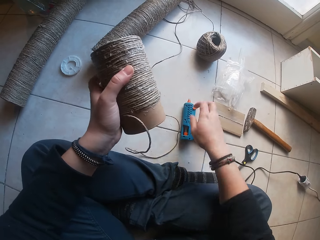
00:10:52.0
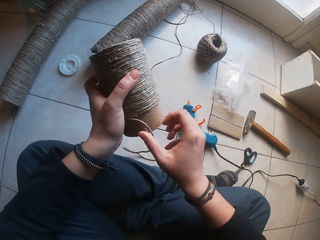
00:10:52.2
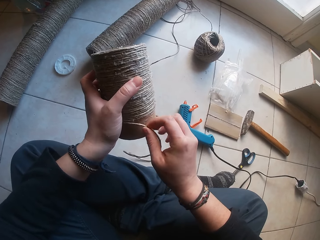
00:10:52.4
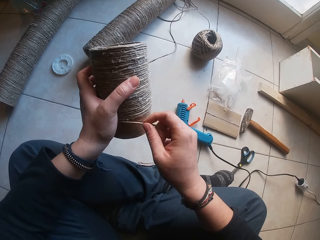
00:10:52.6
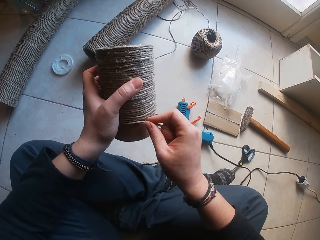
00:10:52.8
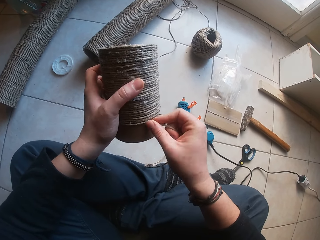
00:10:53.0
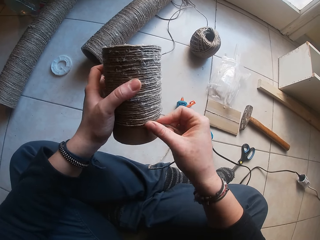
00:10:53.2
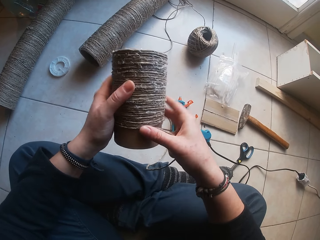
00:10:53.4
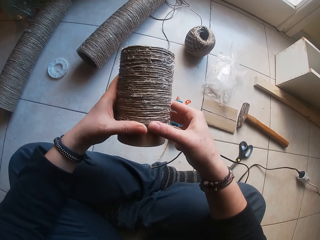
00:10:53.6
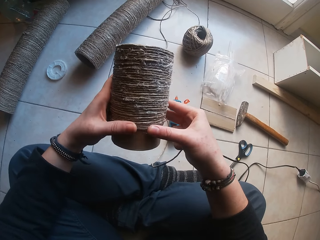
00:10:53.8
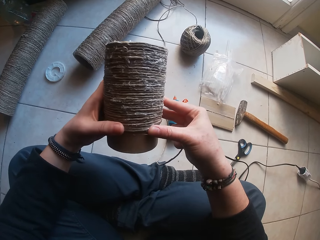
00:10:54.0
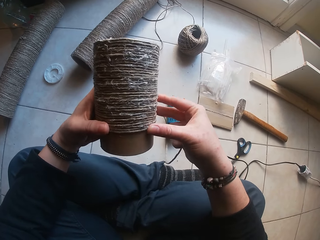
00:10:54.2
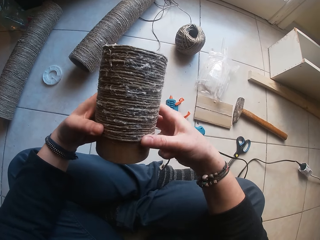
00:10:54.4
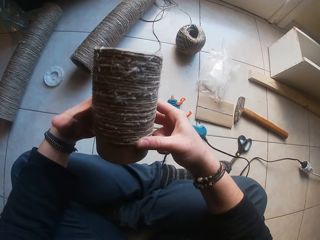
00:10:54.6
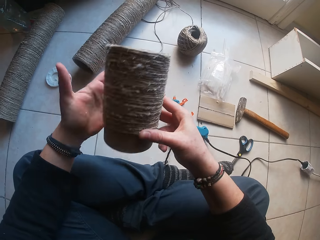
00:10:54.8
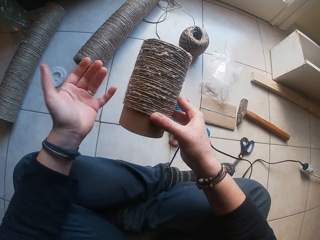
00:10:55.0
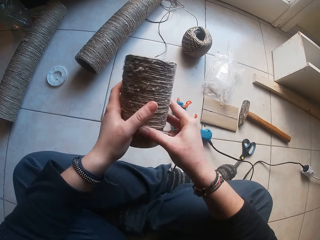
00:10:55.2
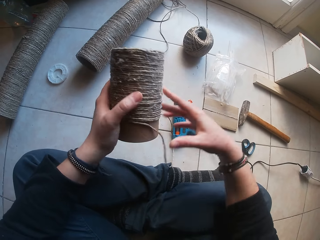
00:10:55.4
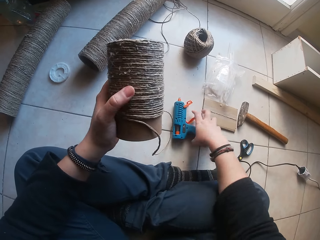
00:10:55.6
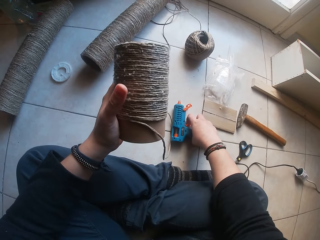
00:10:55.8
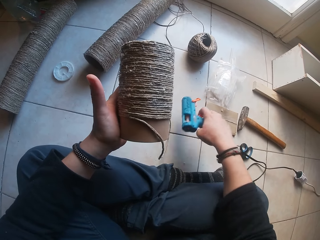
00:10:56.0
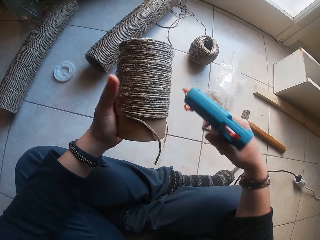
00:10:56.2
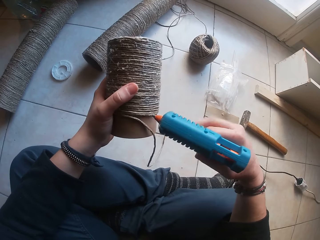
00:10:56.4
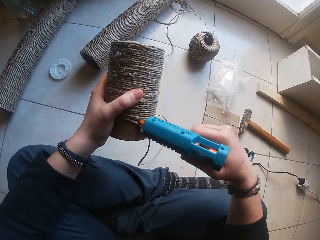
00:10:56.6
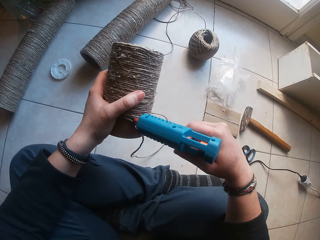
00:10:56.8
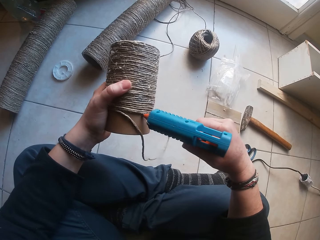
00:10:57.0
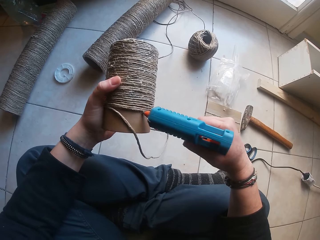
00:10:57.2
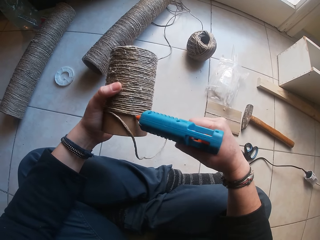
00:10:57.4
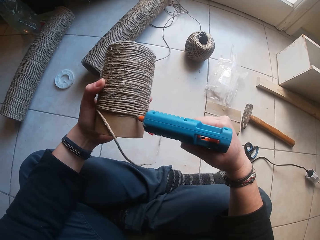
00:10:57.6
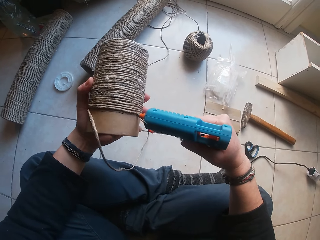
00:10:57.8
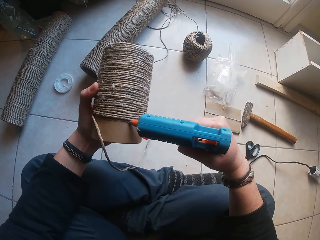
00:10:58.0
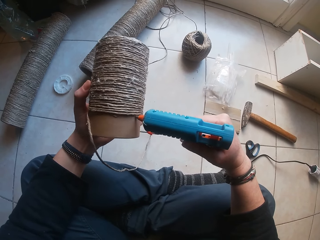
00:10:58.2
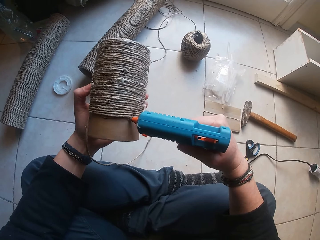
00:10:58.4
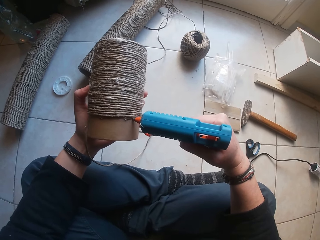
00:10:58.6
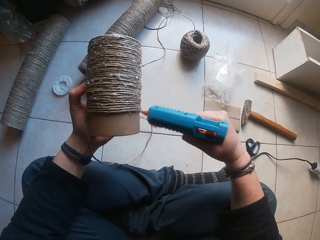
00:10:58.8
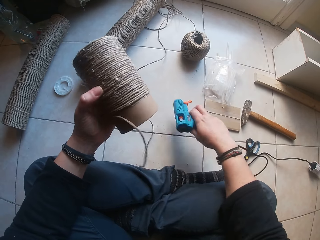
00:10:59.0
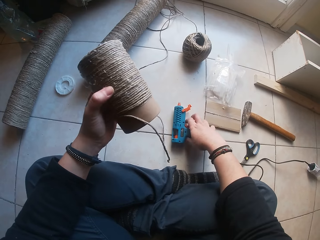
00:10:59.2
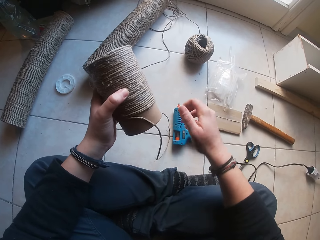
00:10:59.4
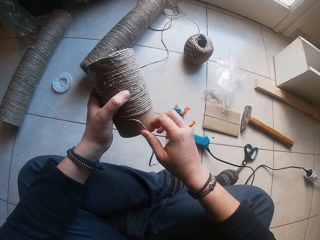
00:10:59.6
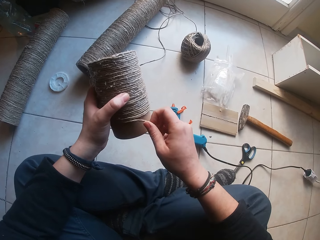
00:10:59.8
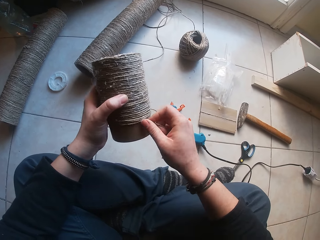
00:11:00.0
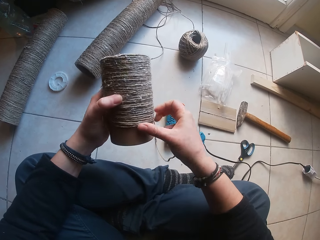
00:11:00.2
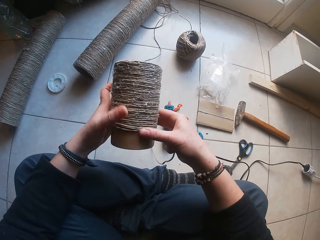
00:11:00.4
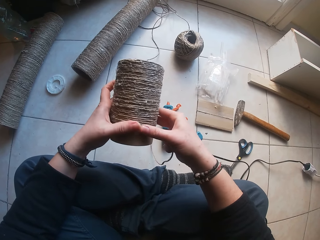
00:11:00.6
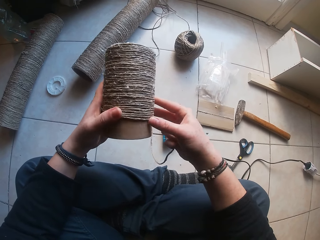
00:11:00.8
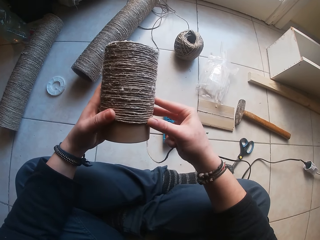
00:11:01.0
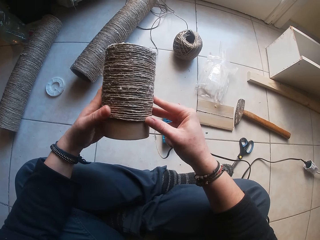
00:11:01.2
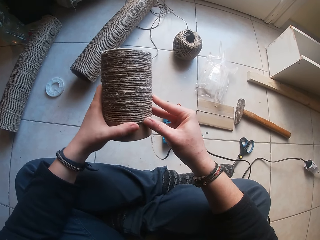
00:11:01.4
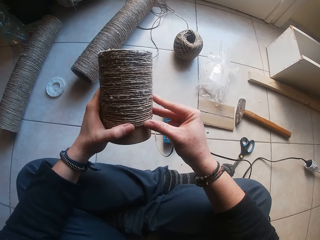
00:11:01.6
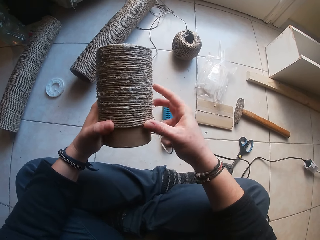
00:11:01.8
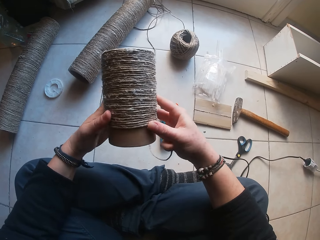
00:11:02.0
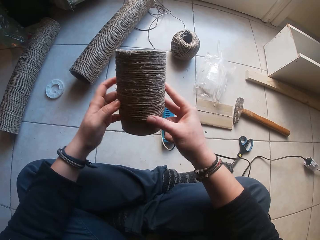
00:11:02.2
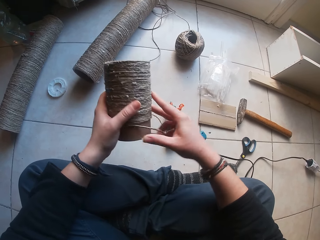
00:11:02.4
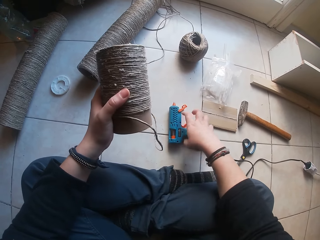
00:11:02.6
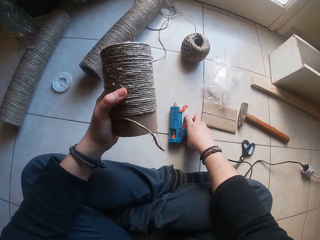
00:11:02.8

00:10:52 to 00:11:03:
The camera wearer drops the glue gun from her right hand on the floor. She glues the rope around the paperboard roll in her left hand with her right hand. She glues the rope around the paperboard roll with both hands. She holds the paperboard roll with her right hand. She holds the paperboard roll with both hands. She holds the paperboard roll with her left hand. She picks up the glue gun from the floor with her right hand. She applies glue from the glue gun in her right hand to the paperboard roll in her left hand. She drops the glue gun from her right hand on the floor. She glues the rope around the paperboard roll in her left hand with her right hand. She glues the rope around the paperboard roll with both hands.

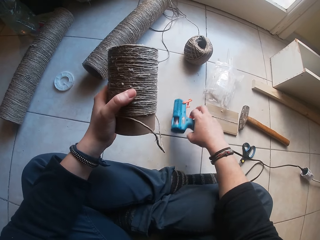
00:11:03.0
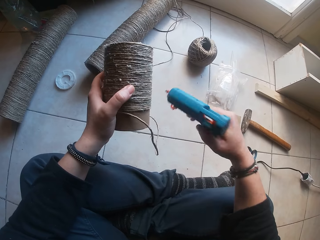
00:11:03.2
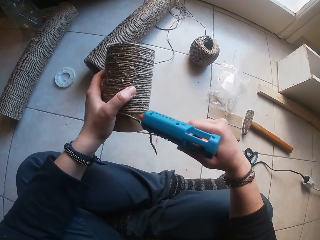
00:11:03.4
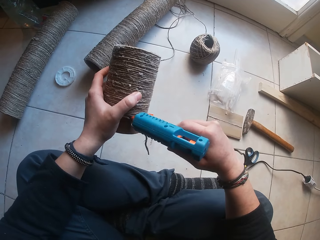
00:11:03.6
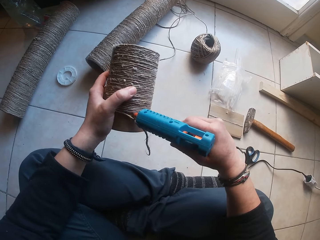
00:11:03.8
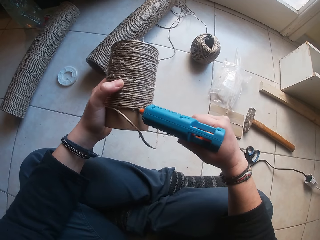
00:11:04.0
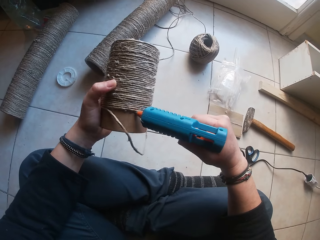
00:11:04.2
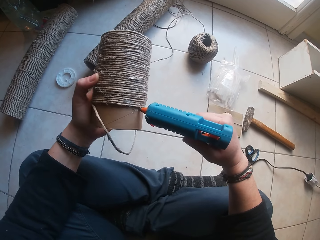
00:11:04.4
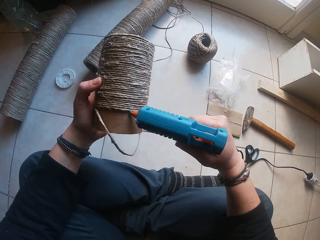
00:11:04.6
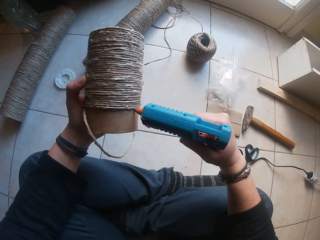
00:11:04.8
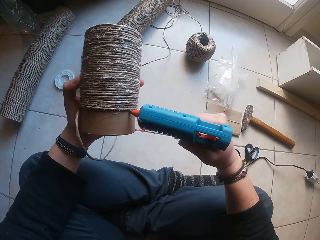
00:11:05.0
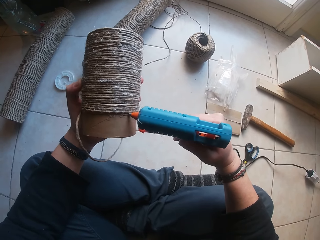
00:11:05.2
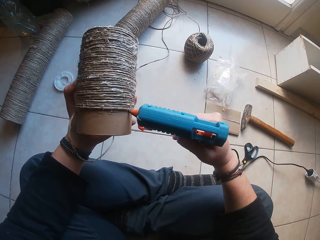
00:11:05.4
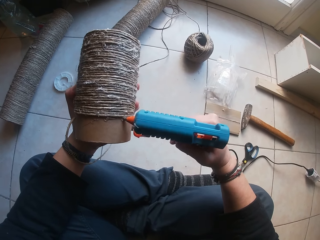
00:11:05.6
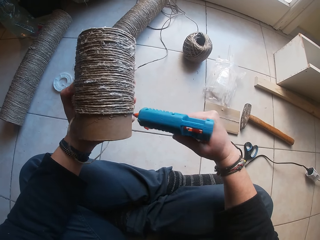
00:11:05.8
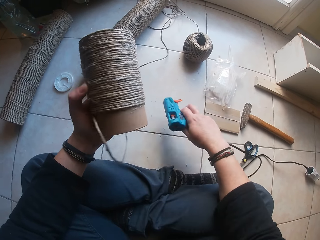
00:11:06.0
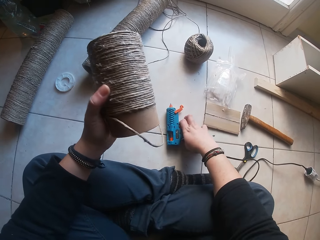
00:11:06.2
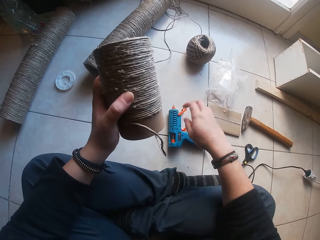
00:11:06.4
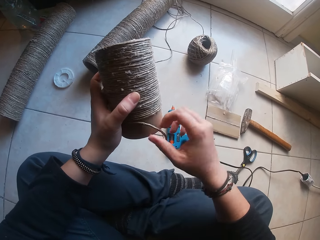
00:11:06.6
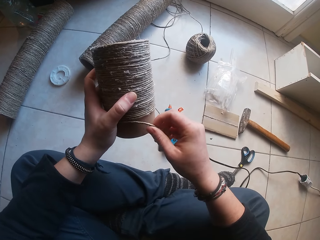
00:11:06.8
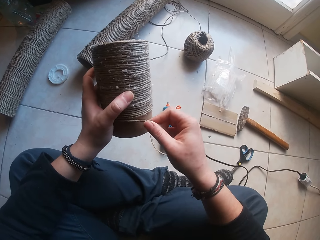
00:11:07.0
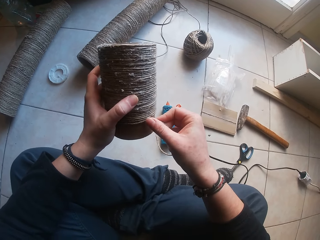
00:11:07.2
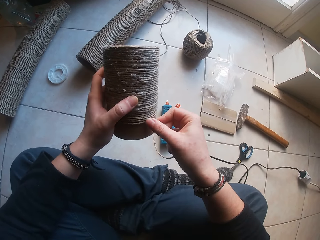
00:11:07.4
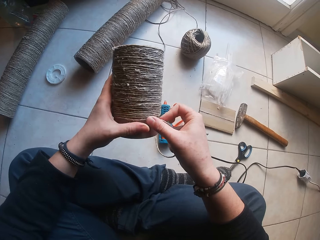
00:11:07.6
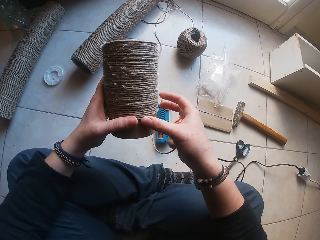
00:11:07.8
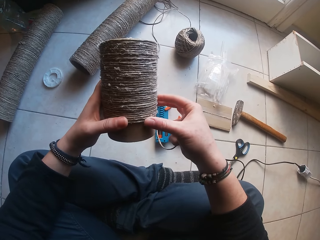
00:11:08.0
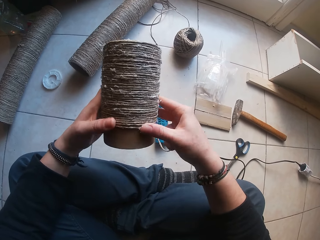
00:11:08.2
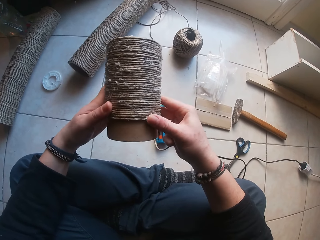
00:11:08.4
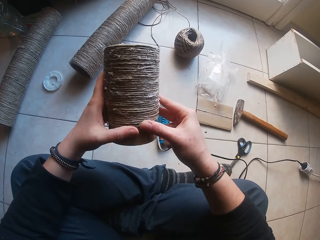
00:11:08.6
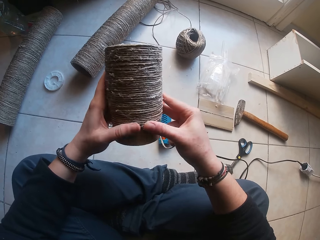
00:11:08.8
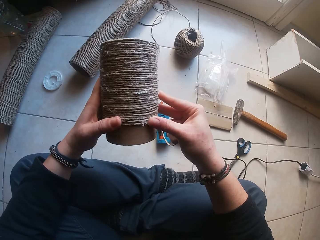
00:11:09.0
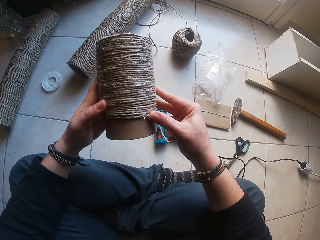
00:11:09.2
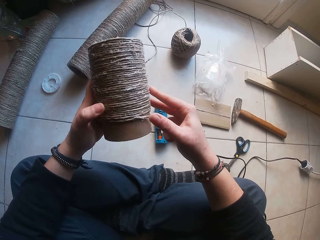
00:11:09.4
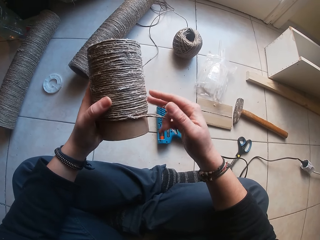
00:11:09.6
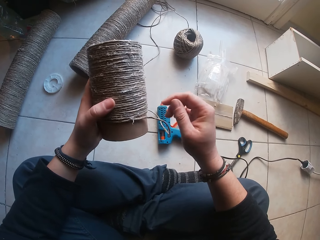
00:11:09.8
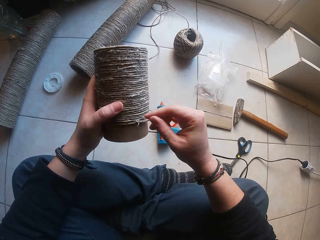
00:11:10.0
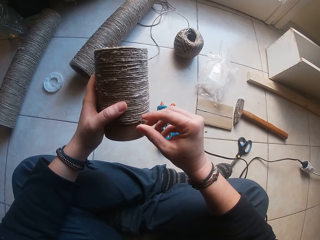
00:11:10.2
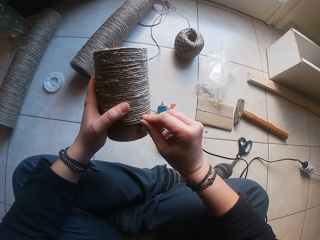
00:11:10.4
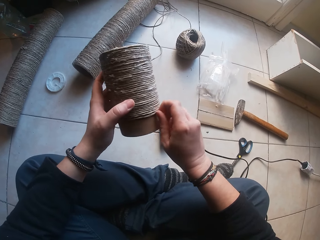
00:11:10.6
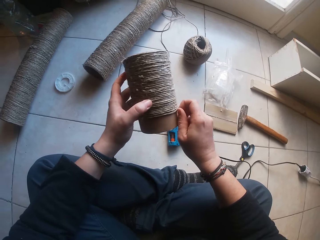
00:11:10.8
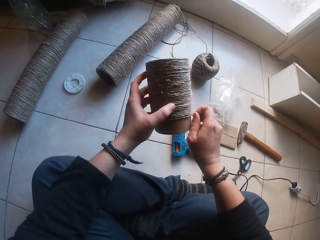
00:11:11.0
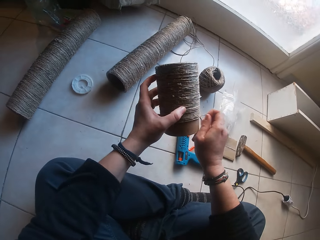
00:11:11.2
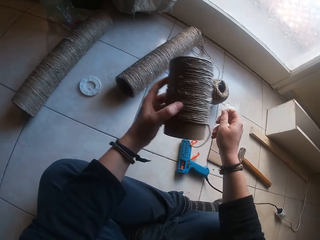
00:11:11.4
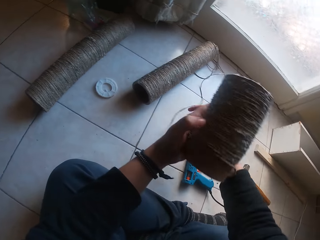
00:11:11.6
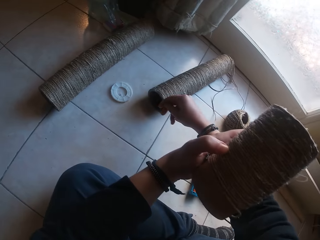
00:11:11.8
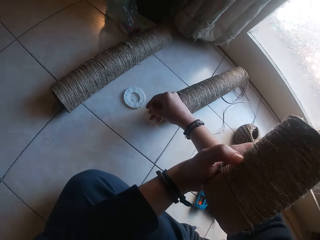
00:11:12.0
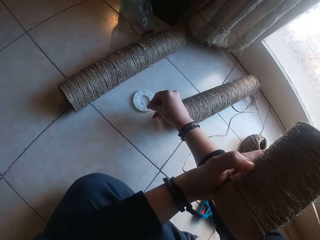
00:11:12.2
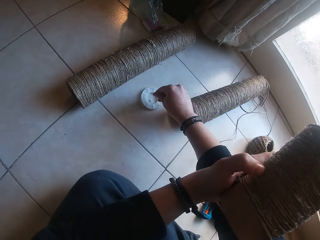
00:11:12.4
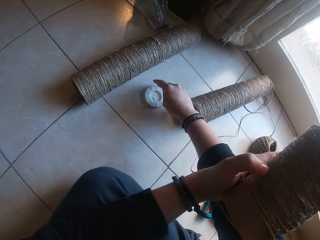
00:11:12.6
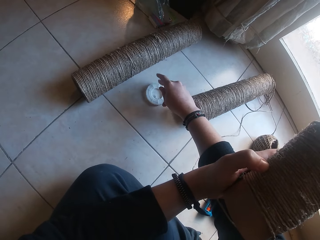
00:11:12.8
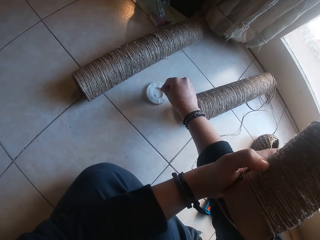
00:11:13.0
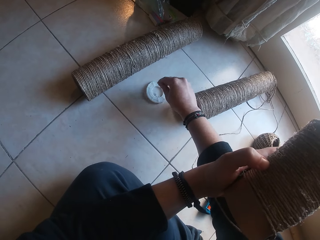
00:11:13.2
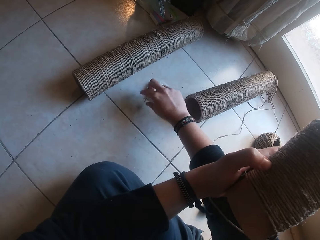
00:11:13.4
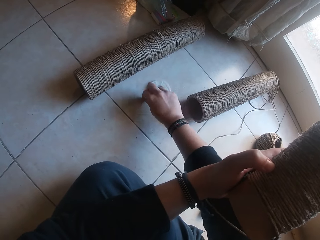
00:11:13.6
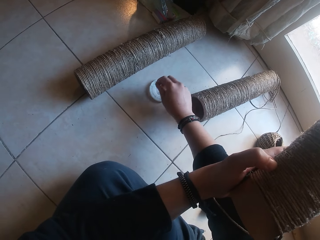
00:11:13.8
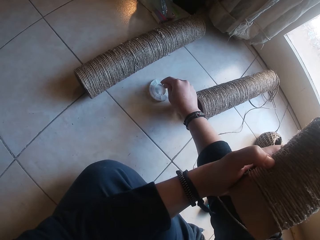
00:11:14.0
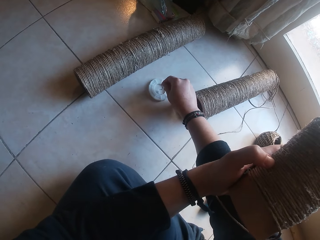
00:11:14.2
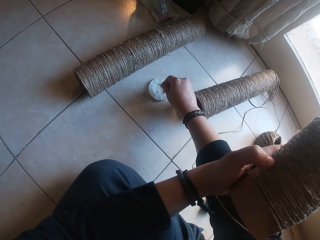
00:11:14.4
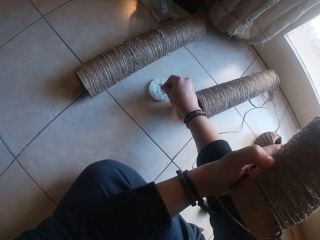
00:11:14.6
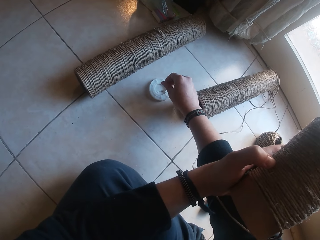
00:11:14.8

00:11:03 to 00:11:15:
The camera wearer picks up the glue gun from the floor with her right hand. She applies glue from the glue gun in her right hand to the paperboard roll in her left hand. She drops the glue gun from her right hand on the floor. She glues the rope around the paperboard roll in her left hand with her right hand. She glues the rope around the paperboard roll with both hands. She removes fiber from the rope on the paperboard in her left hand with her right hand. She drops the fiber from her right hand on the floor. She picks up the fiber from the floor with her right hand. She drops the fiber from her right hand into the round plastic on the floor.
